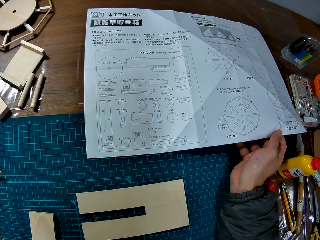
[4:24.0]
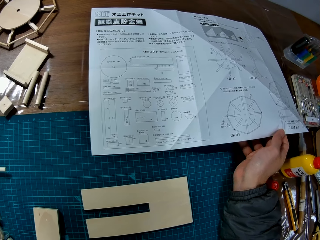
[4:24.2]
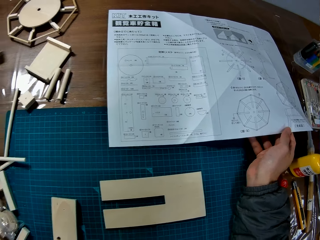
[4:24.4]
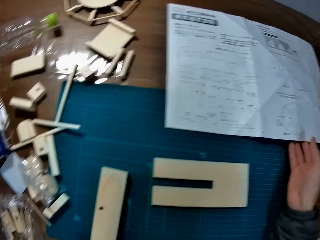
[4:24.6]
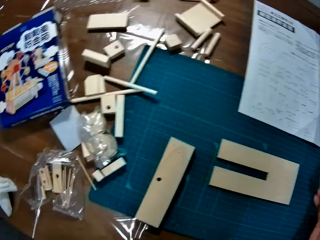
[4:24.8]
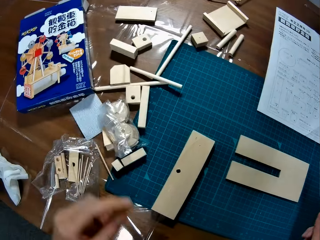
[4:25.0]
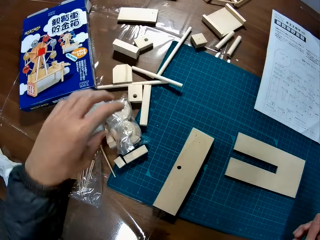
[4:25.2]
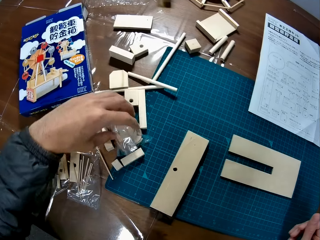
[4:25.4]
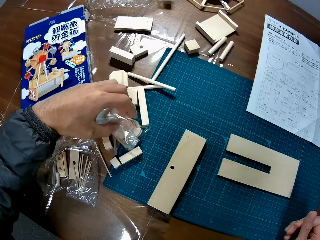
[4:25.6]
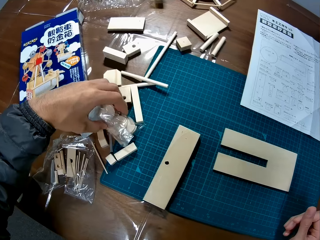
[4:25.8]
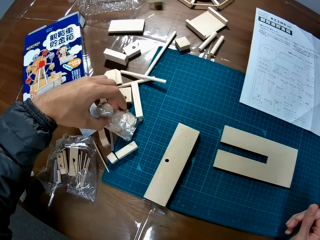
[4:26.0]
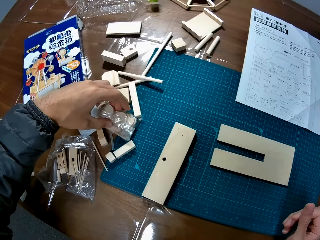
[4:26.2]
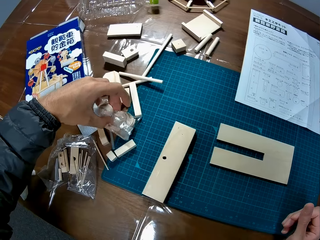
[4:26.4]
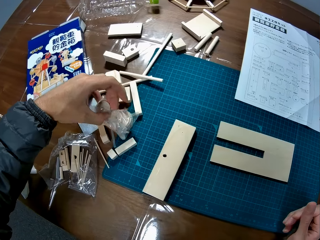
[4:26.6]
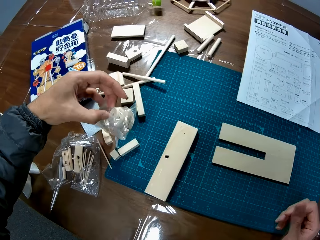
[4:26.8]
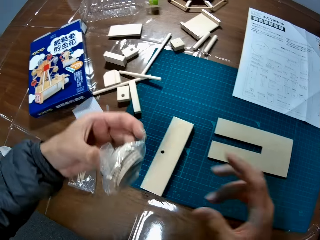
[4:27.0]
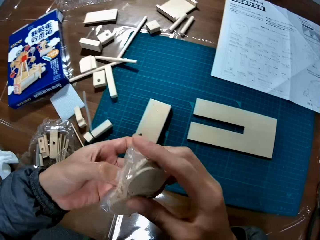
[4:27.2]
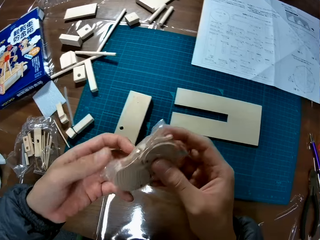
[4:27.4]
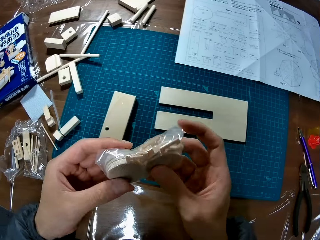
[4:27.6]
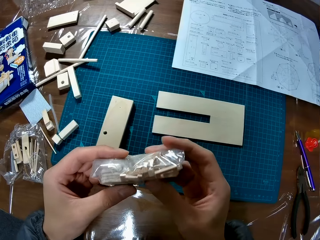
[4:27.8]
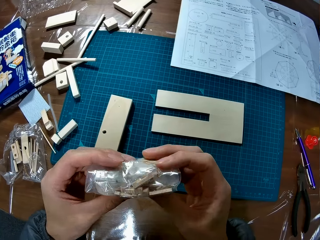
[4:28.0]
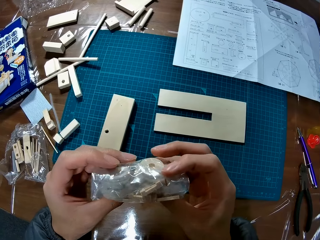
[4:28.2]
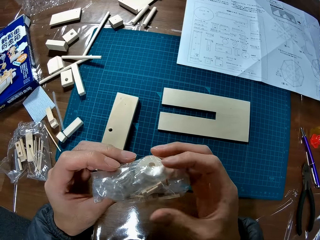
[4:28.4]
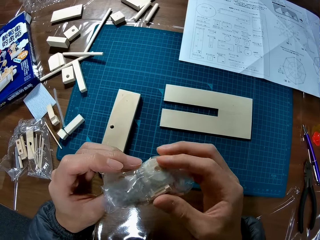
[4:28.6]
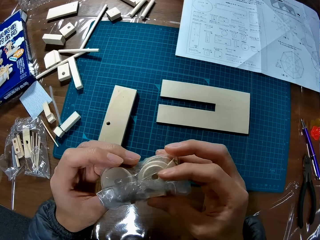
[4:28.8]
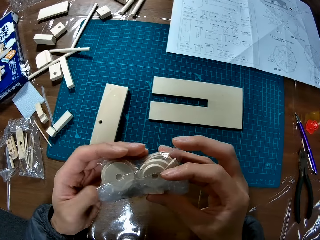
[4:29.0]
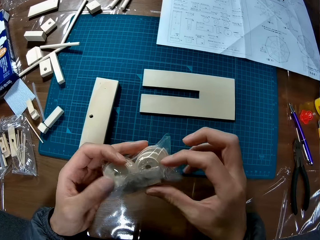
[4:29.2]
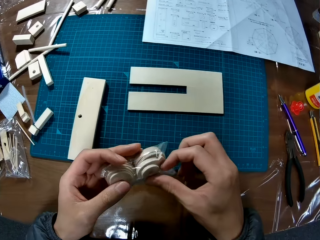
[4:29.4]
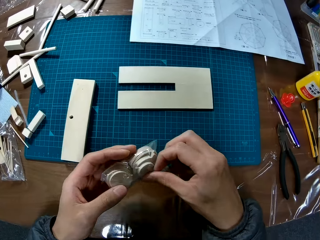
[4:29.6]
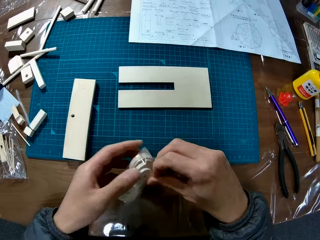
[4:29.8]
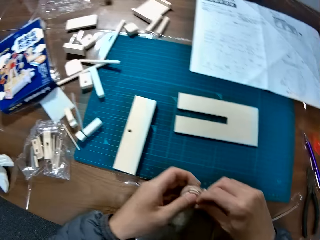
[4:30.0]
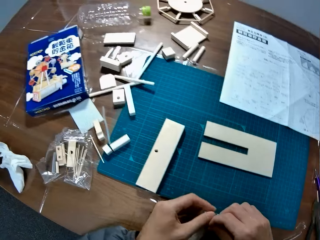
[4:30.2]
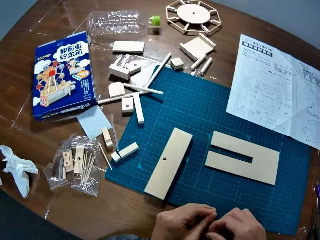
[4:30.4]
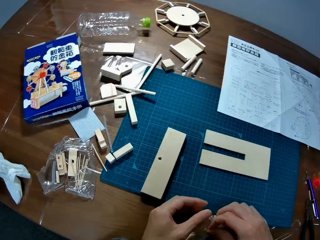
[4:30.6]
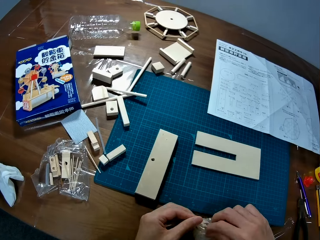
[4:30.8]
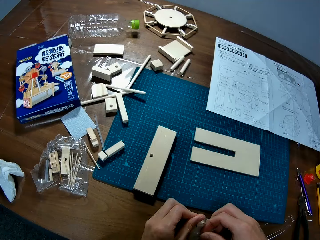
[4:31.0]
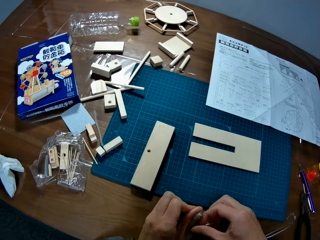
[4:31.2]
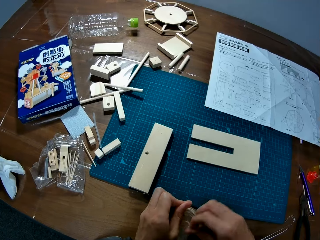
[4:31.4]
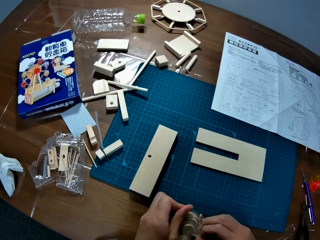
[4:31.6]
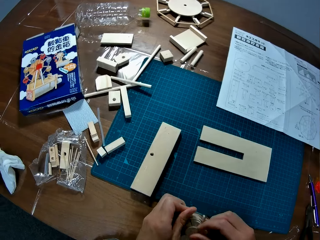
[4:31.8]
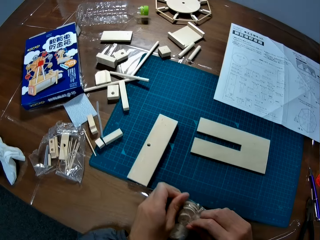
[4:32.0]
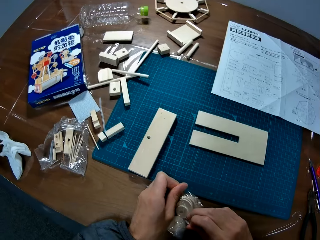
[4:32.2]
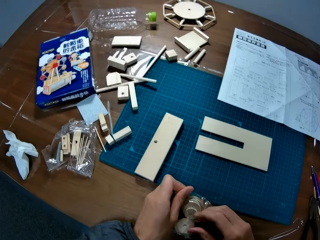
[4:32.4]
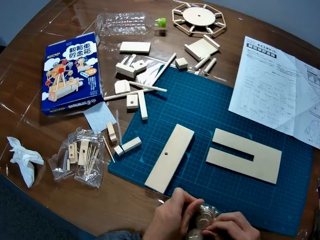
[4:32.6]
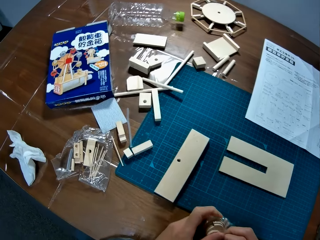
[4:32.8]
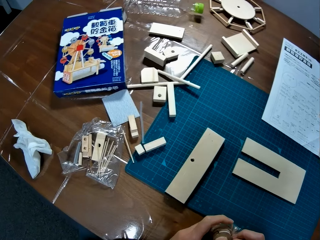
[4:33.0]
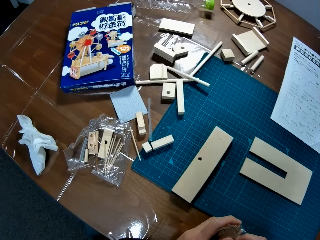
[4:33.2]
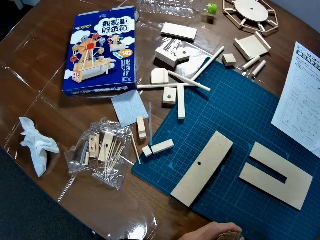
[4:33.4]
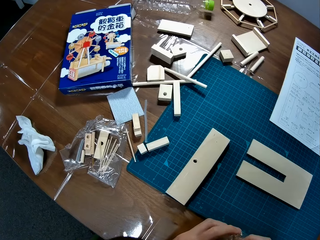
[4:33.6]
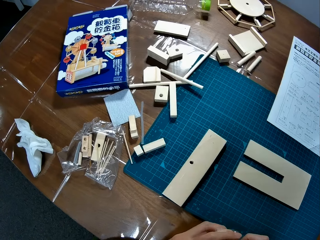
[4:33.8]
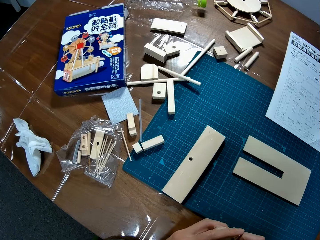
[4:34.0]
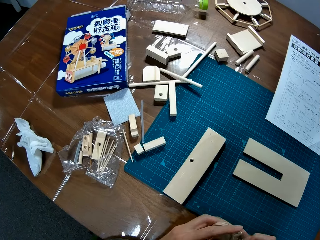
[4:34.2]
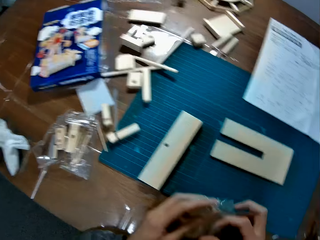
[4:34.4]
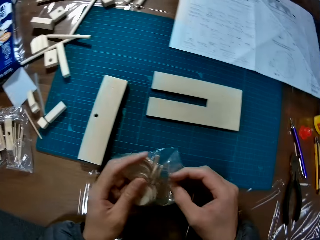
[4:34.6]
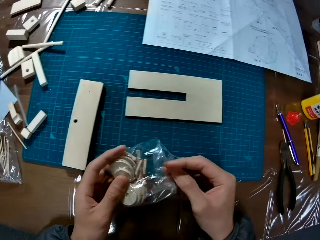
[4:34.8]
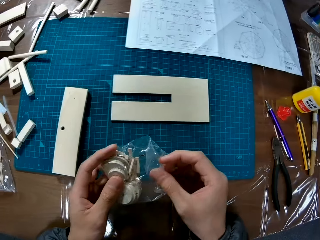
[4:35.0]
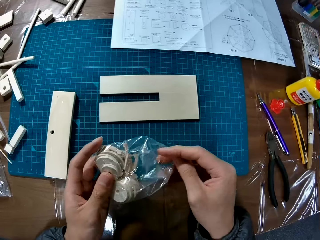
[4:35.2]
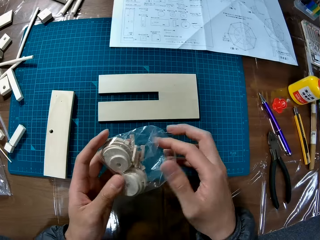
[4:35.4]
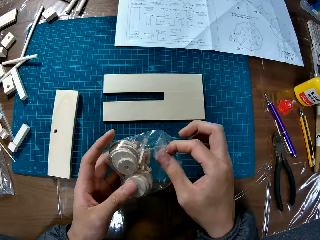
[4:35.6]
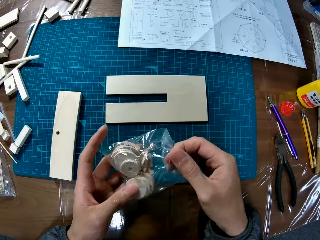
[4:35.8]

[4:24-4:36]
The camera wearer pulls his hand off the modelling manual. He picks up a nylon of puzzle pieces or modelling material piece from the table. He holds the modelling material piece with both hands. He opens the nylon of puzzle pieces.

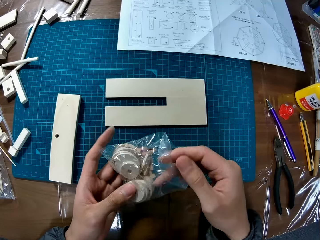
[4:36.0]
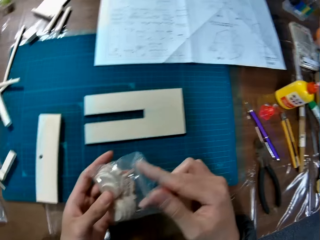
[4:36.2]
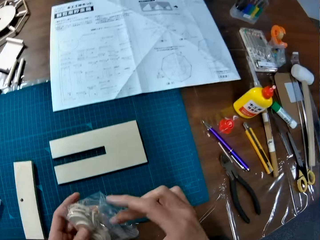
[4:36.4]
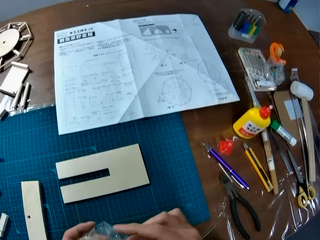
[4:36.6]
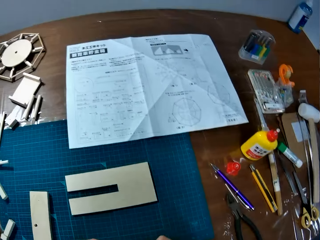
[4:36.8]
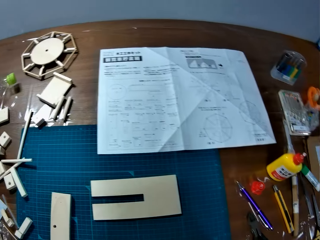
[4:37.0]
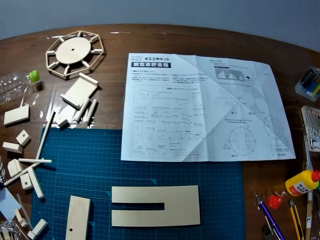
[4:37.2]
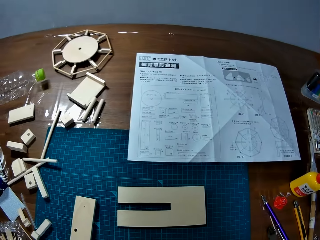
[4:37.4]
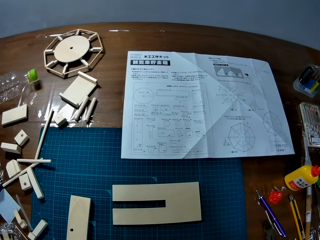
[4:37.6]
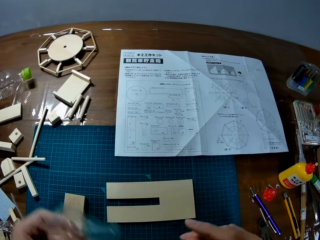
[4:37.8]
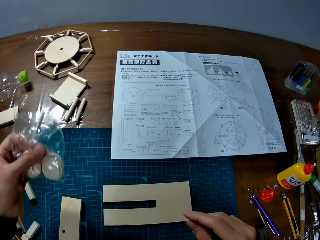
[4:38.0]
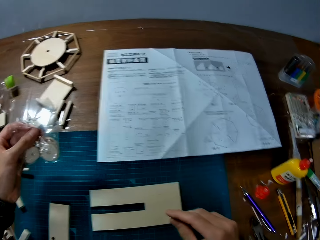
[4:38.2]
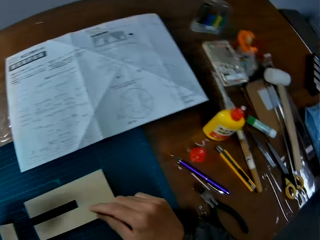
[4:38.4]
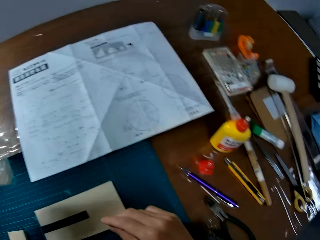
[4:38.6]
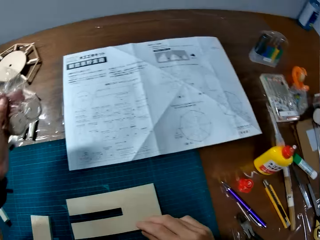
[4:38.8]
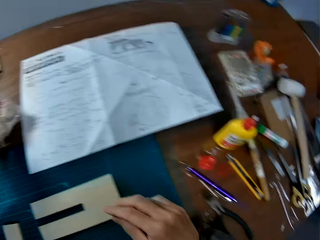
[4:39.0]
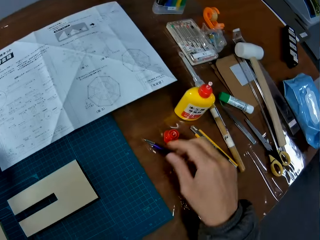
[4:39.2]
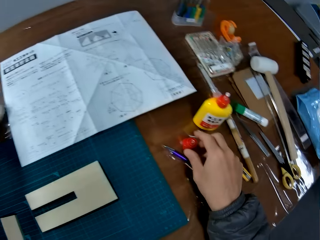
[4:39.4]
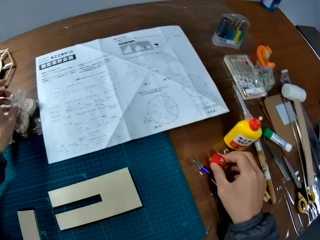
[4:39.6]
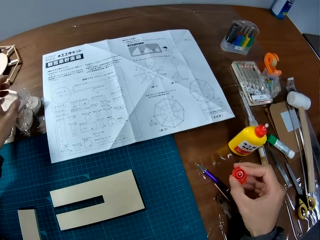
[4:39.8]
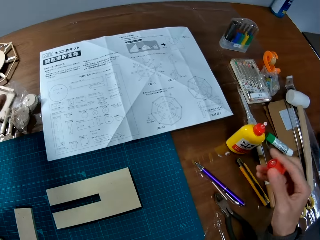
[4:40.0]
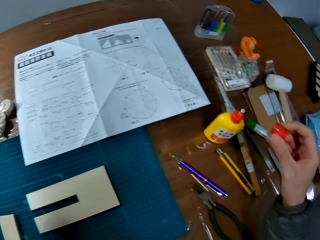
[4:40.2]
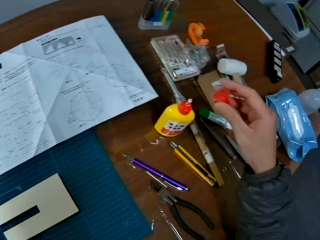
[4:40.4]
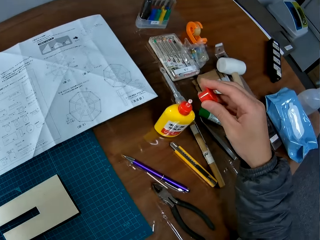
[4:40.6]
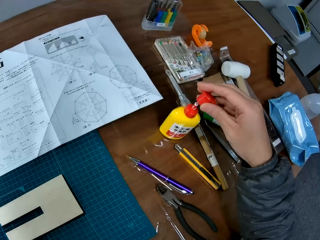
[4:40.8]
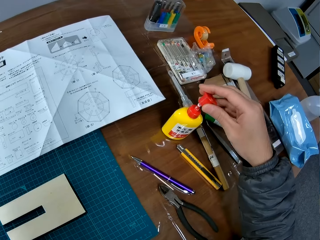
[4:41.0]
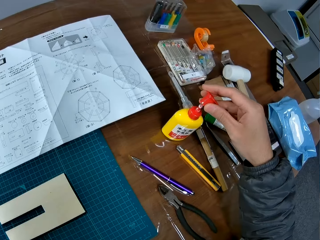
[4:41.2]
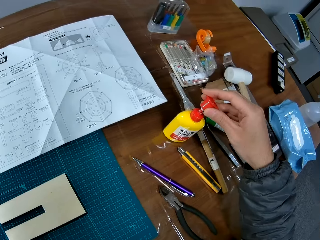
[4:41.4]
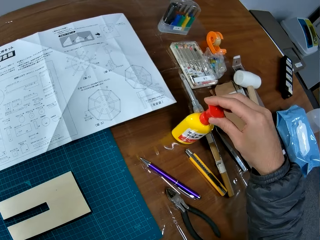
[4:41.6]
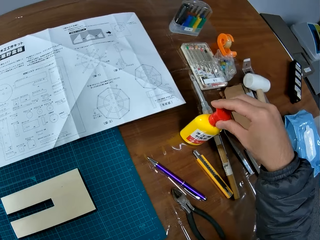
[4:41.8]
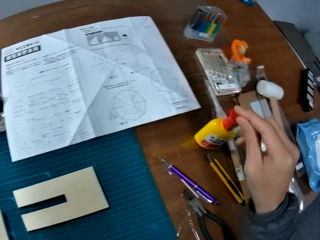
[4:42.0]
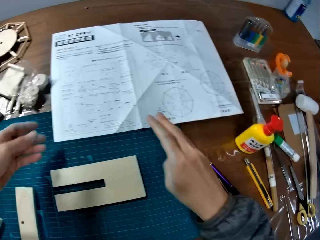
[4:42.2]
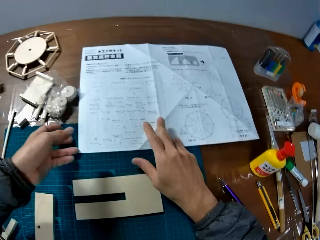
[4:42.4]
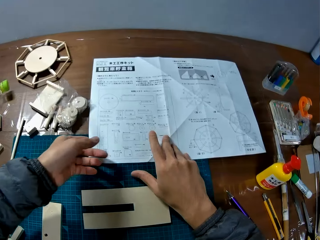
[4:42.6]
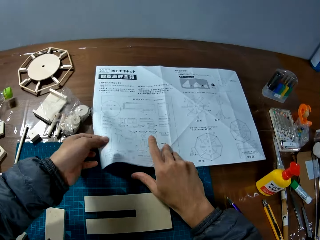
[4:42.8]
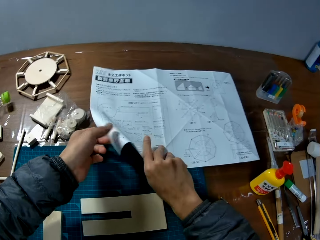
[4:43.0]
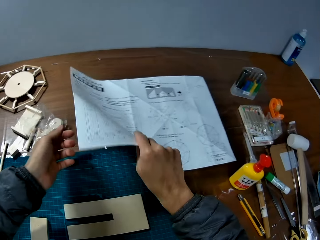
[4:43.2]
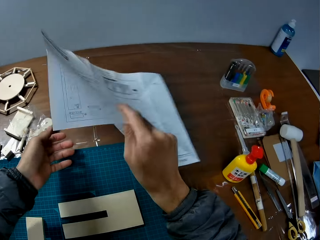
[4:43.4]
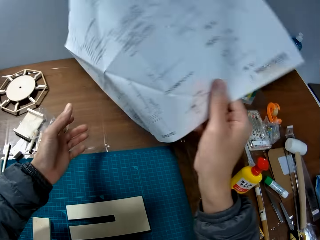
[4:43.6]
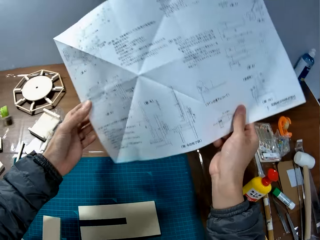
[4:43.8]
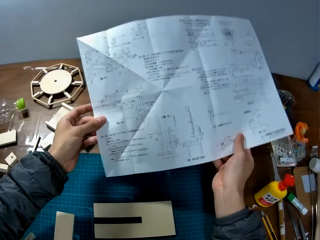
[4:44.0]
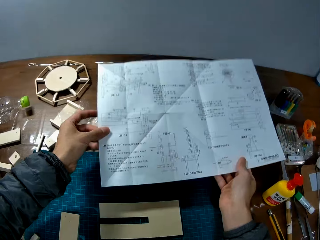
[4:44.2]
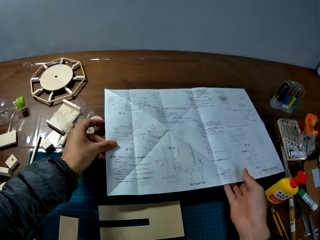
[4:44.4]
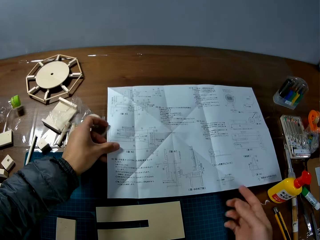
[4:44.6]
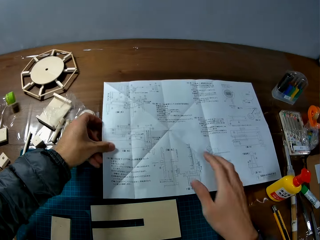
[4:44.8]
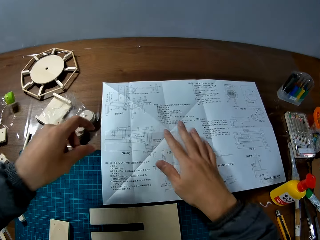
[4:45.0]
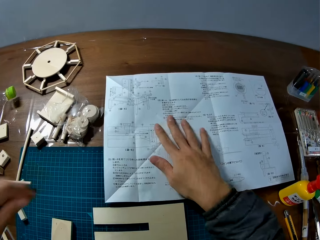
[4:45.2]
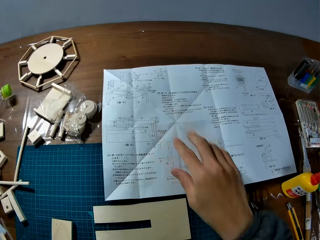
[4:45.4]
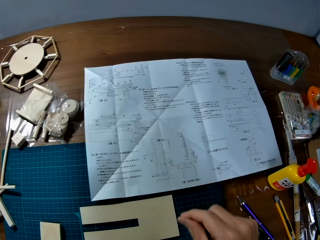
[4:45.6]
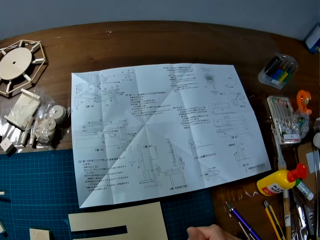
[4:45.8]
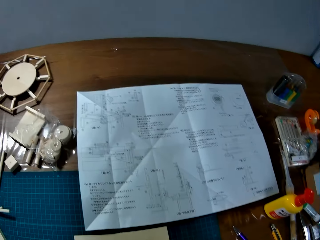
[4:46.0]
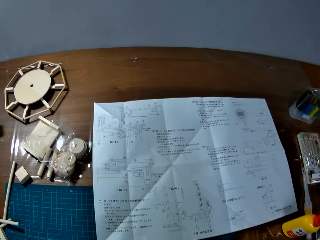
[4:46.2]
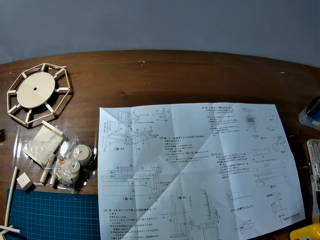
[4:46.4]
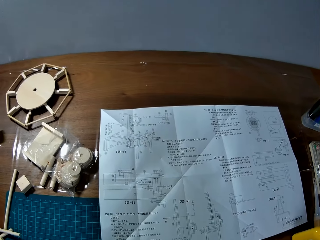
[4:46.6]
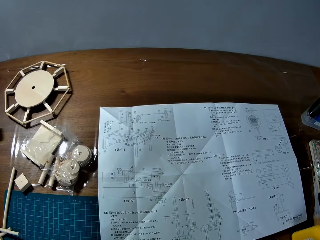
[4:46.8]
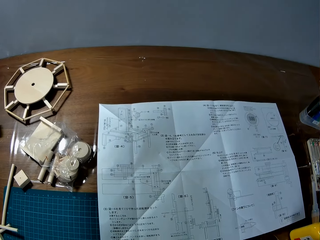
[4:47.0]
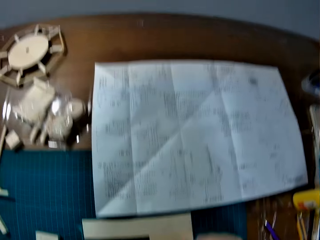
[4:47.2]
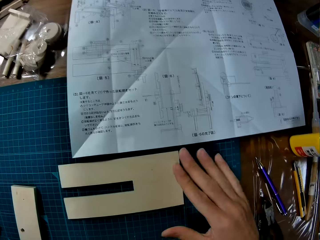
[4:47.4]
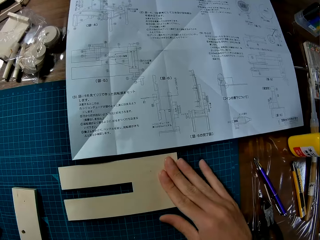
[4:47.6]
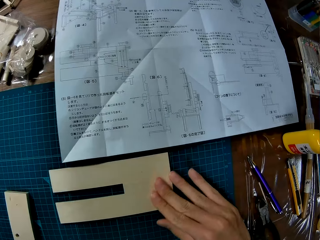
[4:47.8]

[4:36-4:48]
The camera wearer drops the nylon of puzzle pieces on the table. They pick up the cover of the glue container from the table. They cover the glue container. They turn the puzzle manual upside down on the table. They put the puzzle manual on the table. They look around the table.
